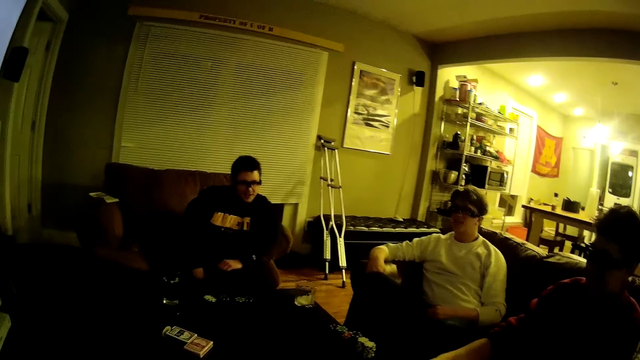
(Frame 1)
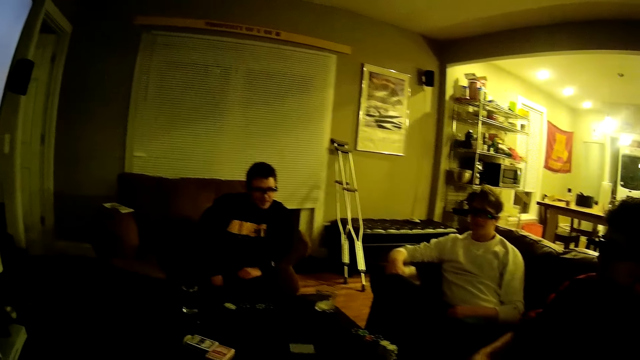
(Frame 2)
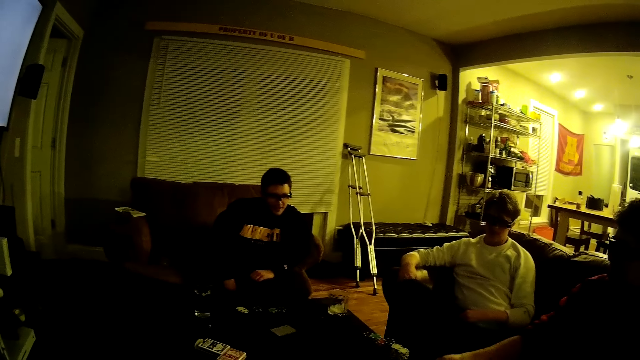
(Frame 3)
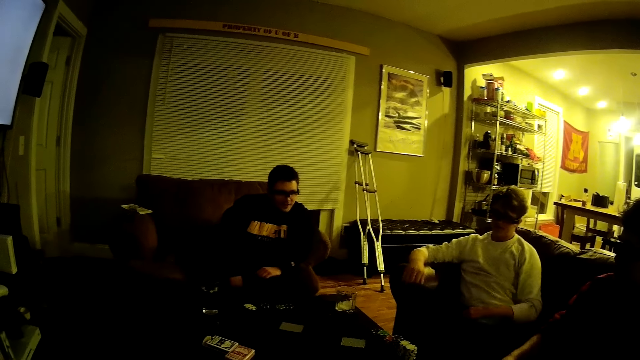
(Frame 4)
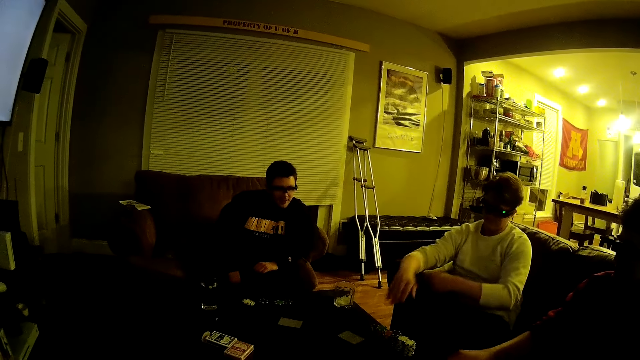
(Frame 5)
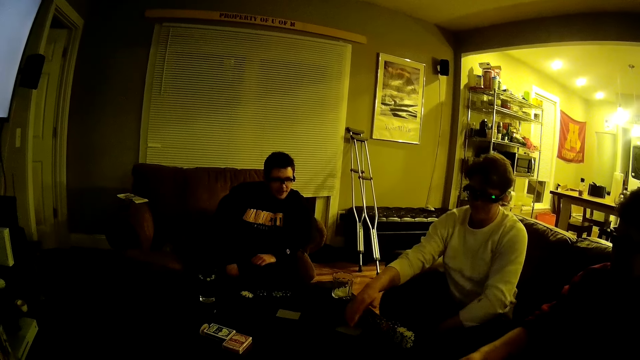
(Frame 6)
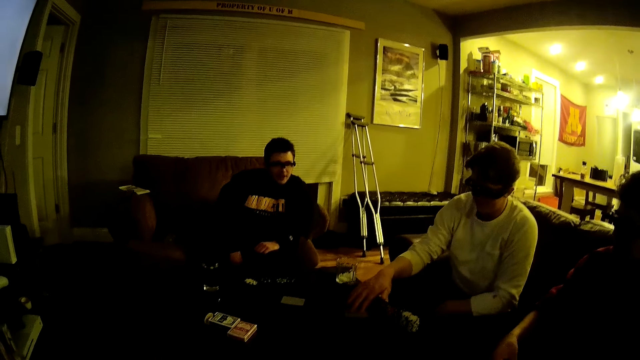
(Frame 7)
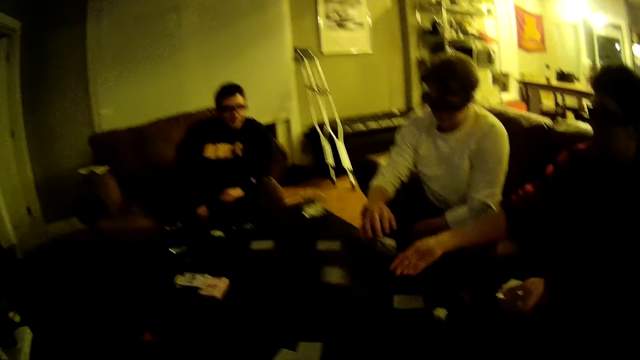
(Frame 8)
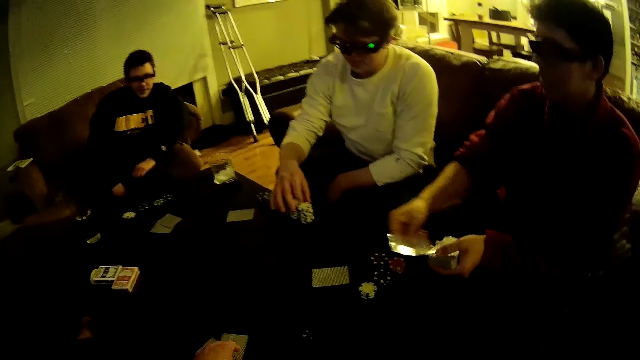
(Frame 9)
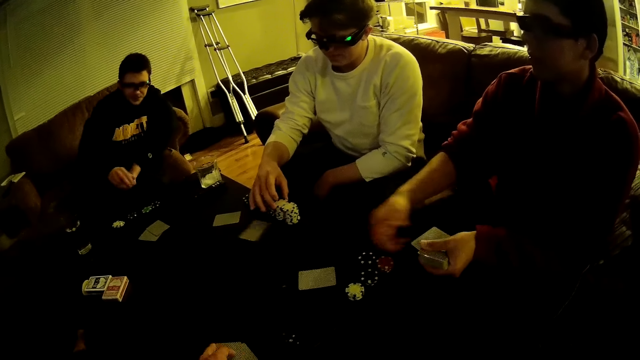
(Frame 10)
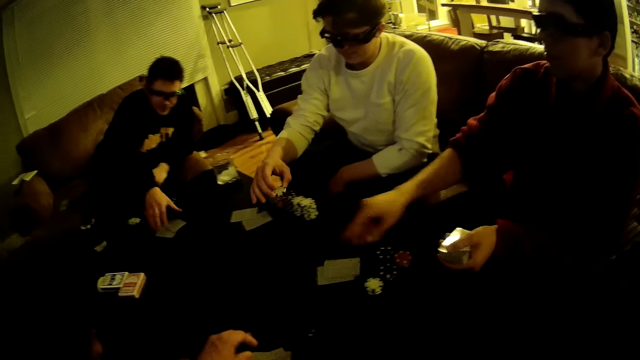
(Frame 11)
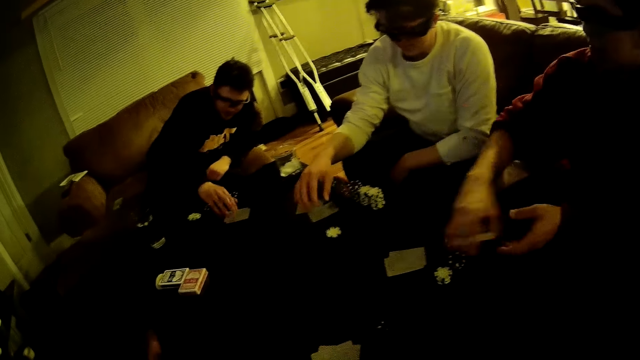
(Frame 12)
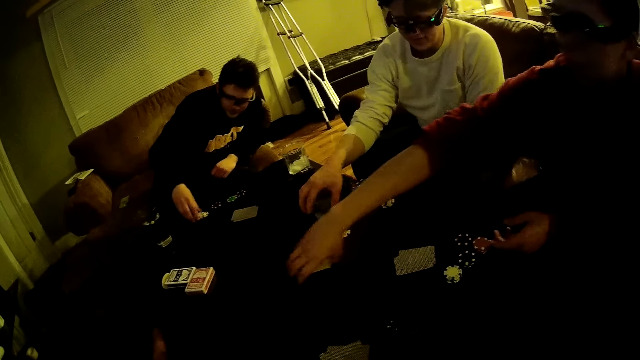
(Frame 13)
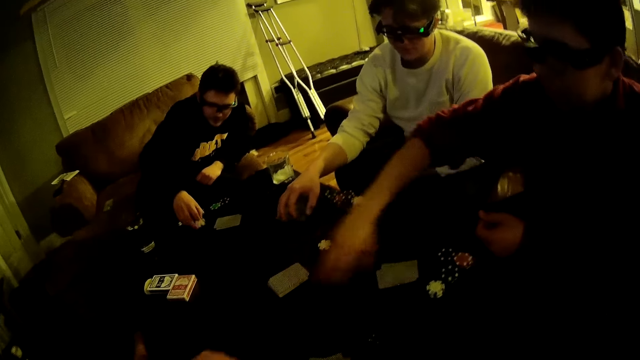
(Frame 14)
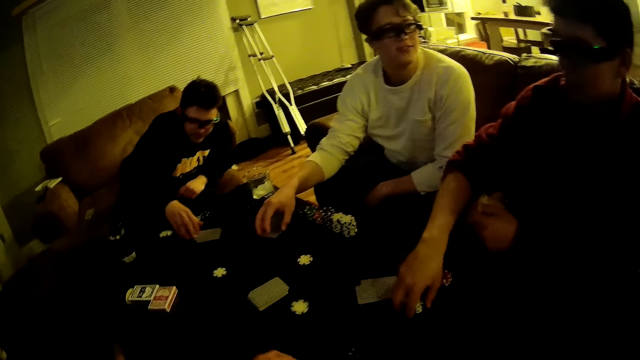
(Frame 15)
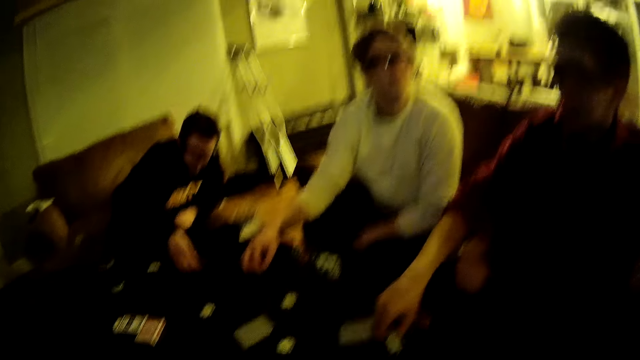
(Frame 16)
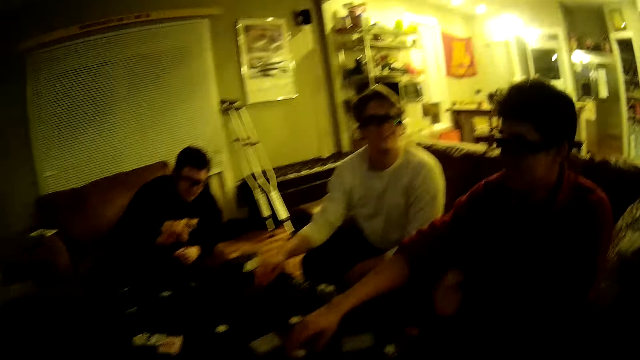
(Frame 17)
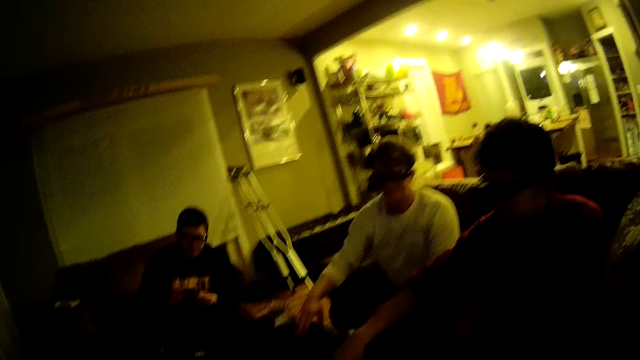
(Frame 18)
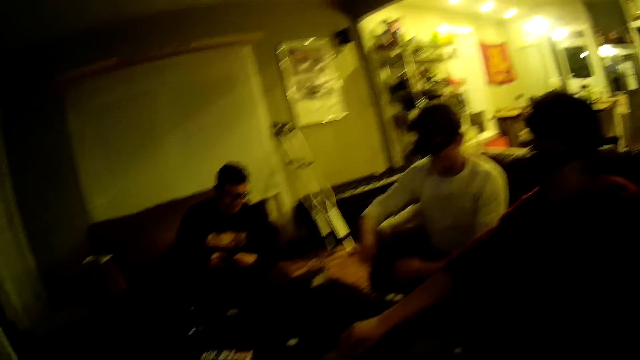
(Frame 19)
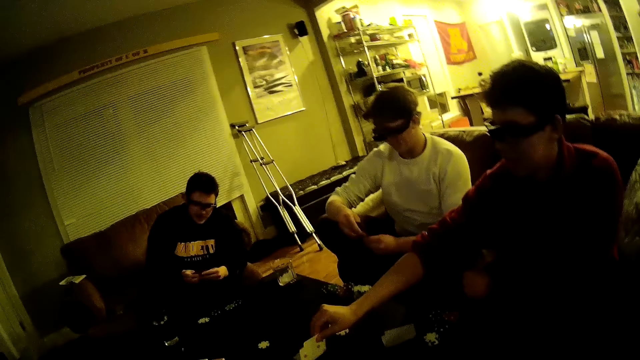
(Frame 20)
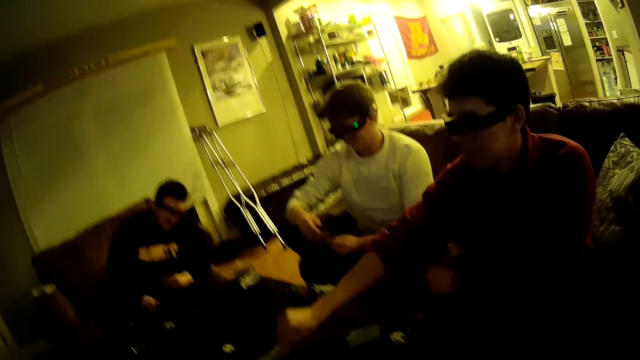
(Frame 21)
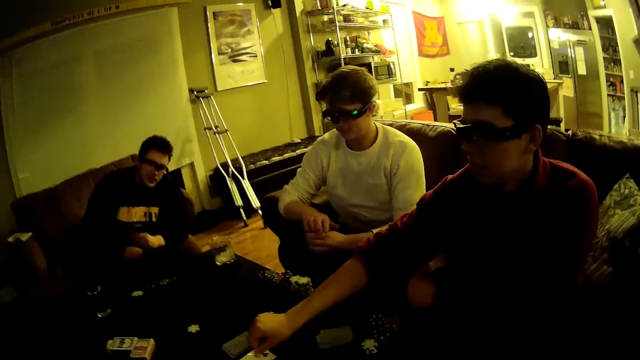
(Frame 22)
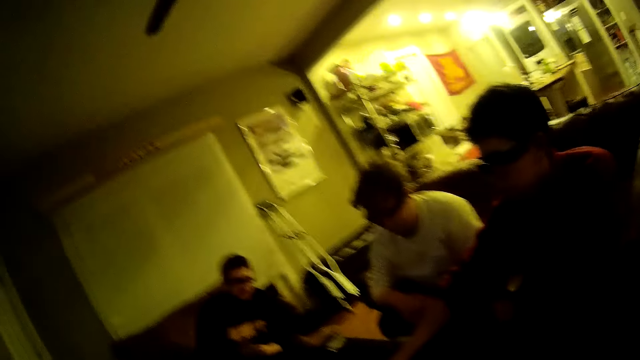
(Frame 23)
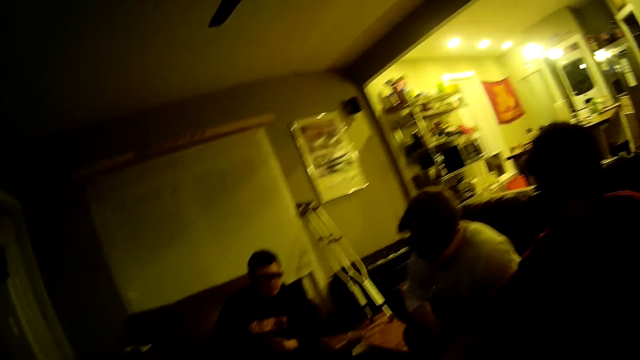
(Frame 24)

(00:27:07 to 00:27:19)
A man distributes the cards on the table. Another man touches the cards. The first man throws a card in his right hand on the table. The second man touches the poker dice. The first man throws a card in his right hand on the table again. A third man picks up poker chips from the table with his right hand. A fourth man picks up the cards on the table. The third man drops the poker chips in his right hand on the table. A fifth man touches the cards on the table with his right hand. The camera wearer throws the poker dice on the table. The first man places the packs of cards in his right hand on the table. The fifth man picks up a poker chip from the table with his right hand and tosses the poker chip in his right hand on the table. The camera wearer tosses a poker chip or poker dice in his left hand on the table. The first man picks up a poker chip from the table with his right hand. A sixth man grabs a card. A seventh man drops the poker chips in his right hand on the table. The camera wearer looks at the poker game on the table. The fourth man moves the card around. The fourth man picks up some cards on the table with his right hand. The seventh man flips a card on the table with his right hand.

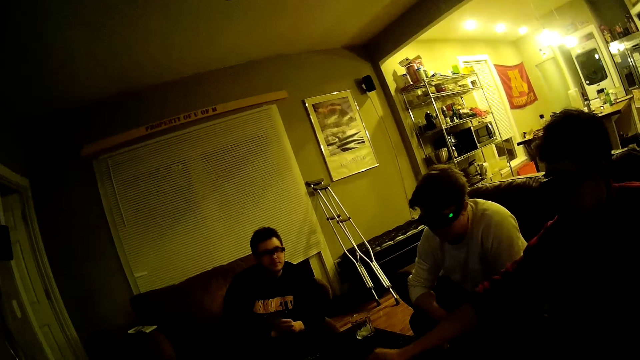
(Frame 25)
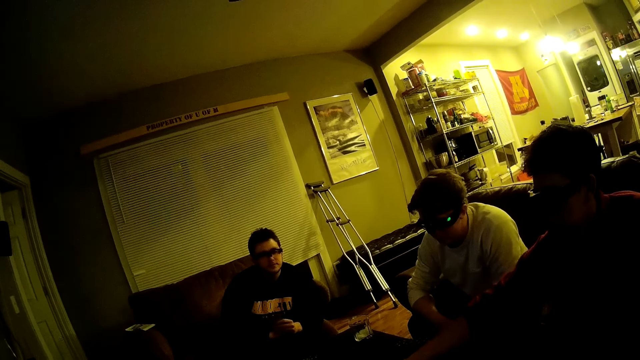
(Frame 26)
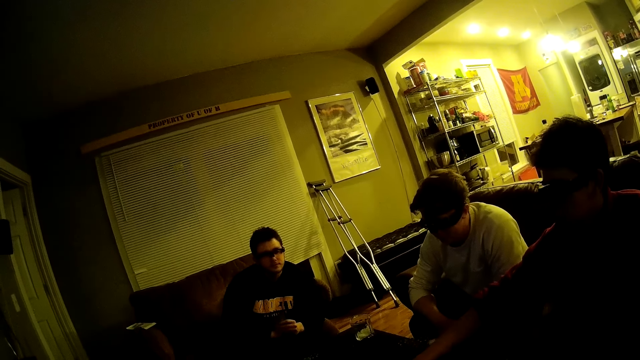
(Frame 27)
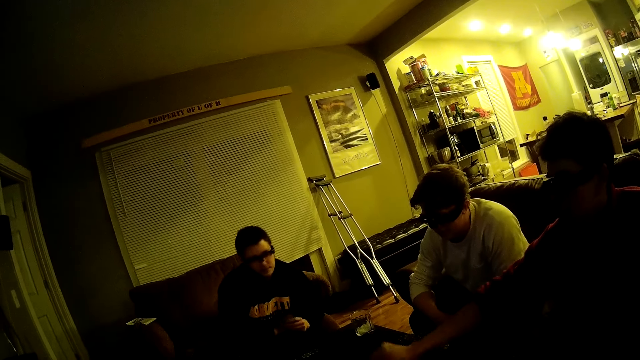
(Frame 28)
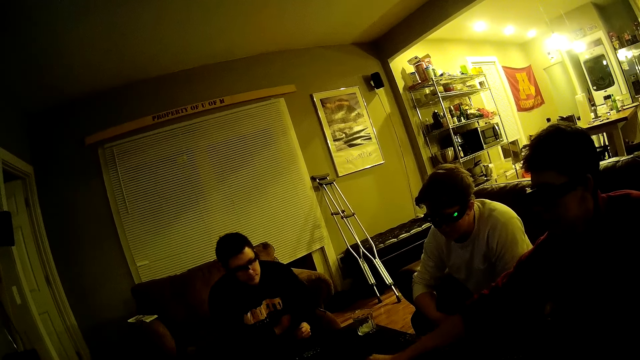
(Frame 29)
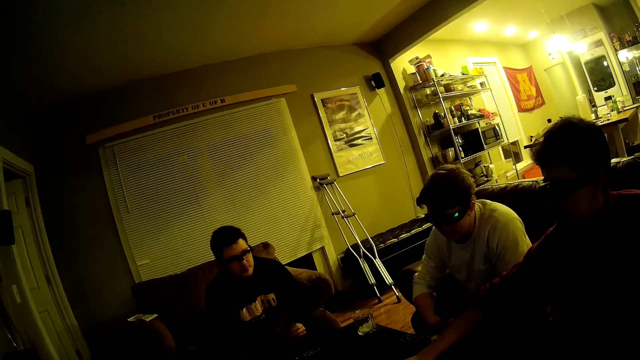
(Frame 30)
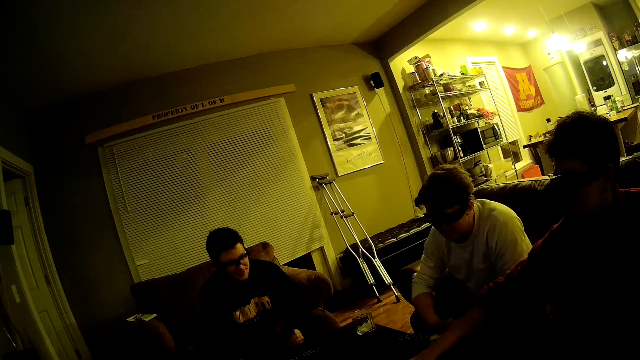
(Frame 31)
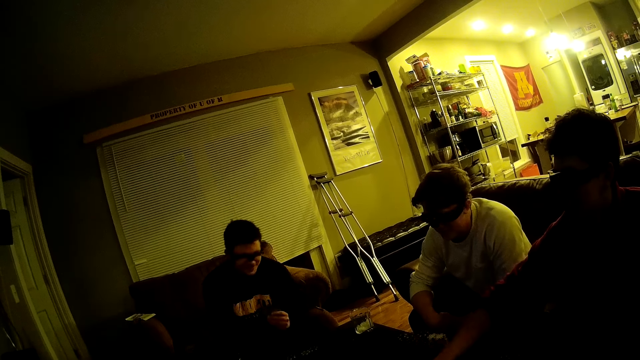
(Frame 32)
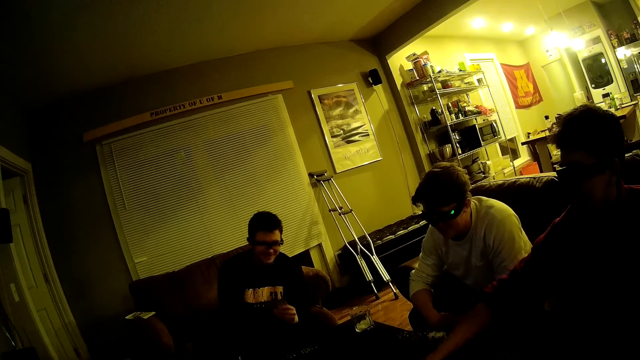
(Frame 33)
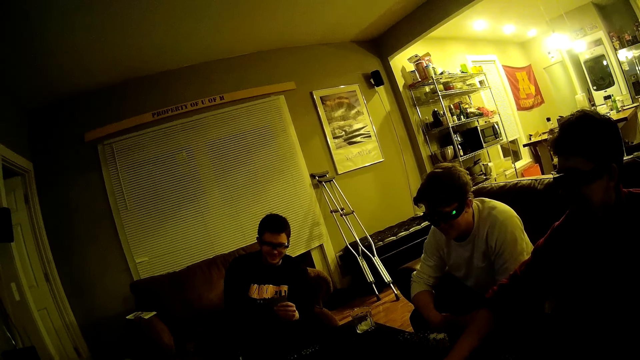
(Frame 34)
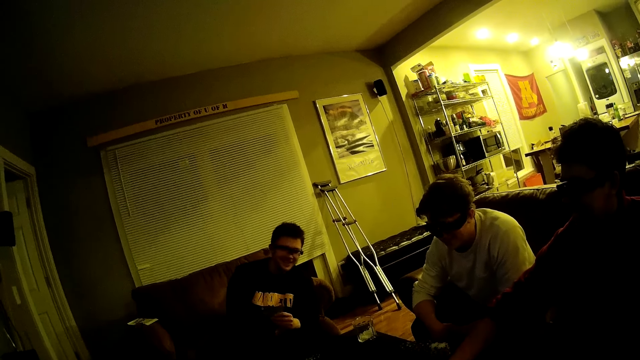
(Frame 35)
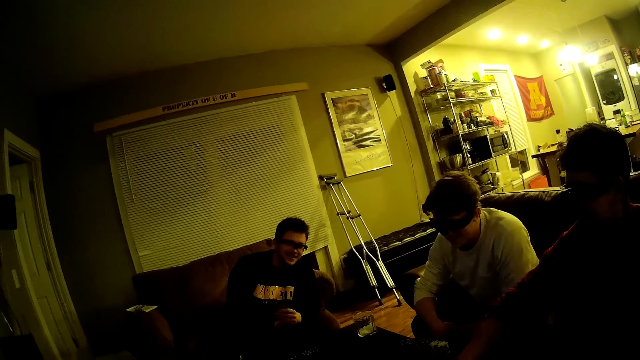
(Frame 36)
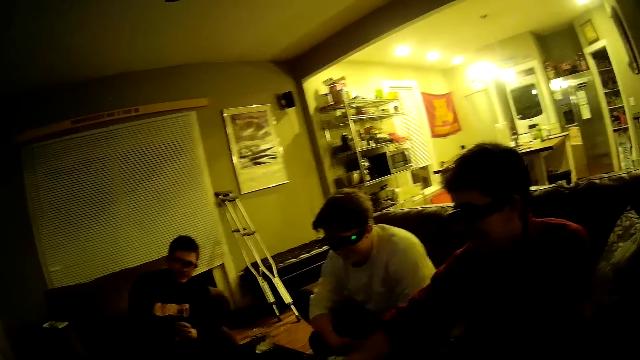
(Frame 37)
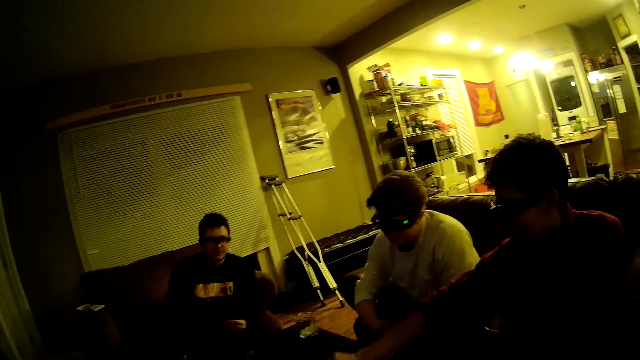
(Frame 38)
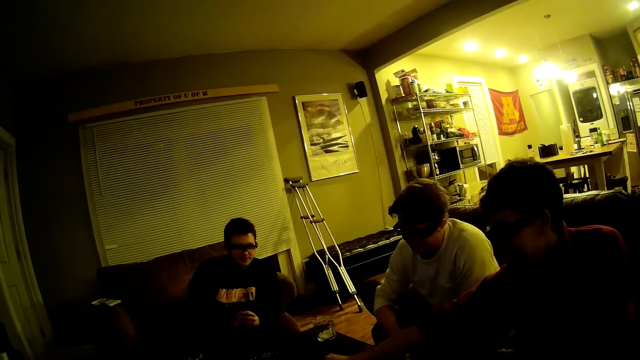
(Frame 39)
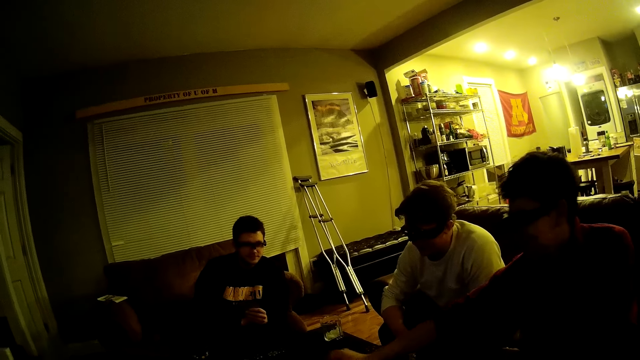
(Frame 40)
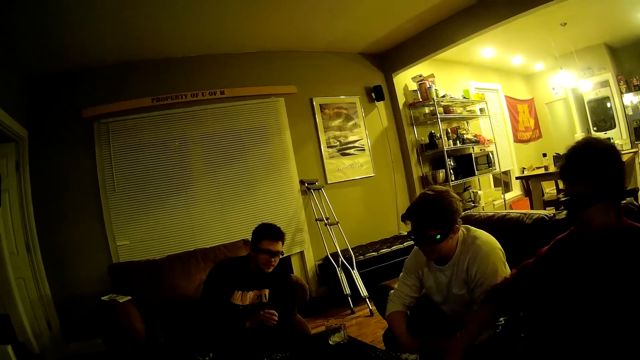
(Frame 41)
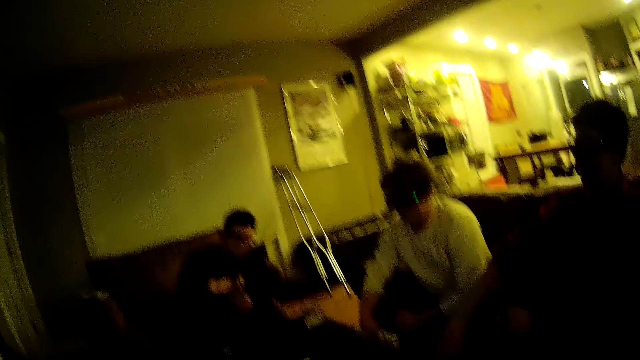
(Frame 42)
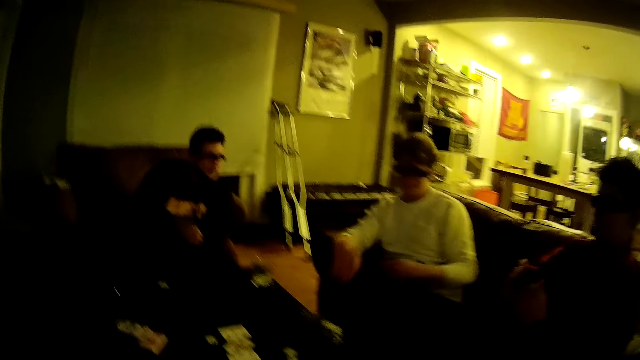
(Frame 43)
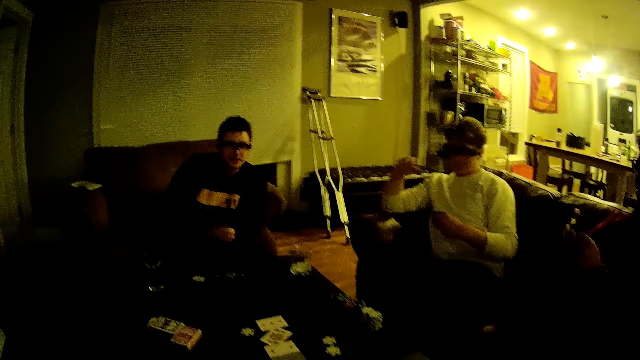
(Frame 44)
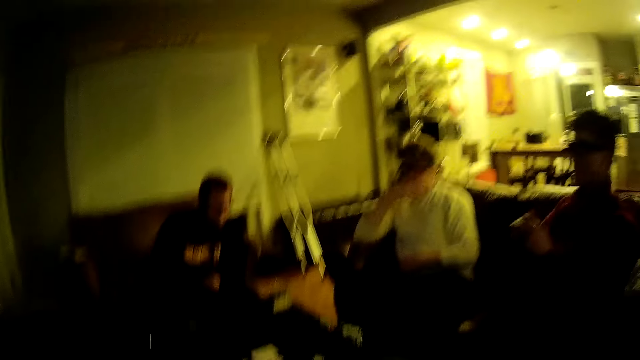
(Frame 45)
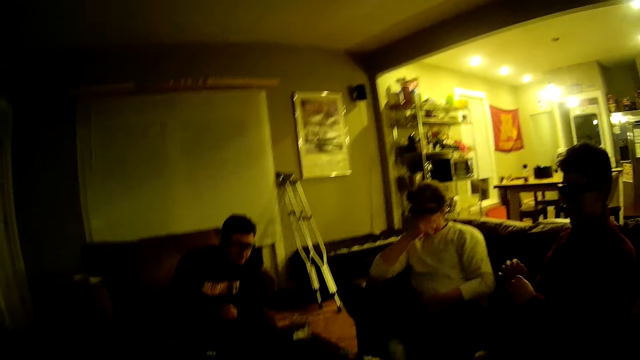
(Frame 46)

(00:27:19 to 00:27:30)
A man interacts with another man, a third man and the camera wearer. The camera wearer converses with a man, another man and a third man.
